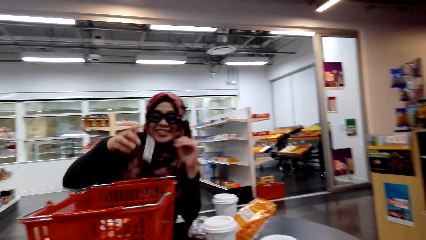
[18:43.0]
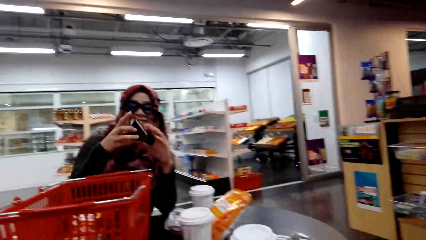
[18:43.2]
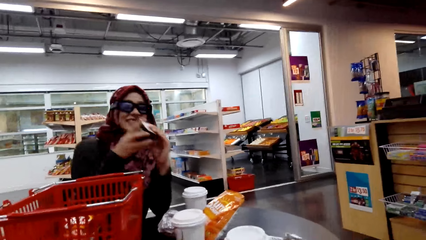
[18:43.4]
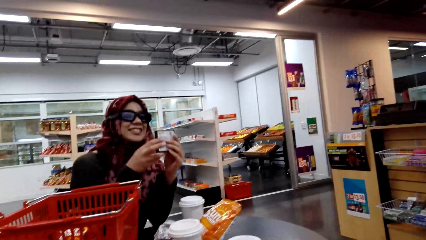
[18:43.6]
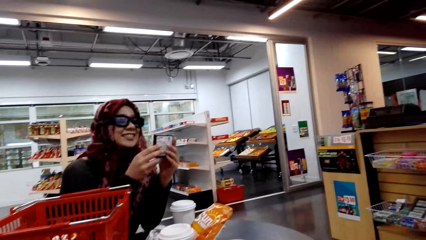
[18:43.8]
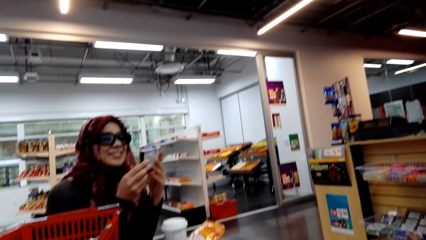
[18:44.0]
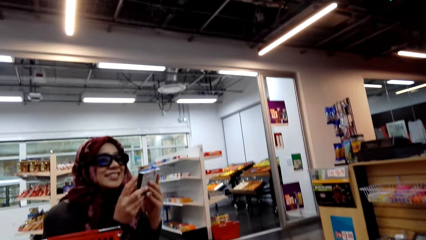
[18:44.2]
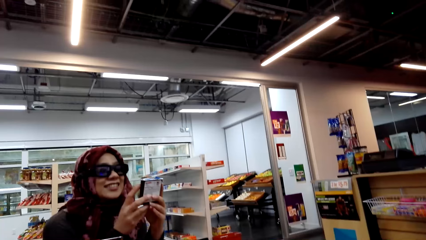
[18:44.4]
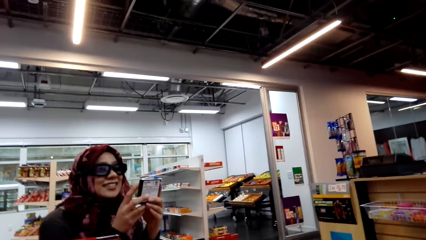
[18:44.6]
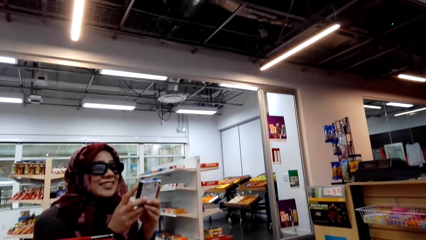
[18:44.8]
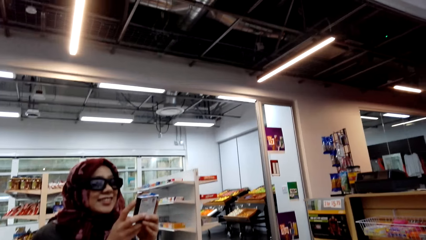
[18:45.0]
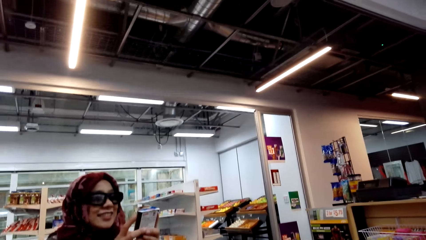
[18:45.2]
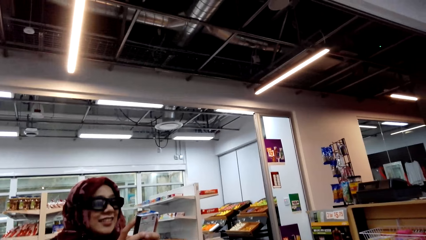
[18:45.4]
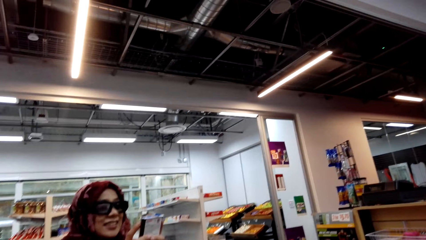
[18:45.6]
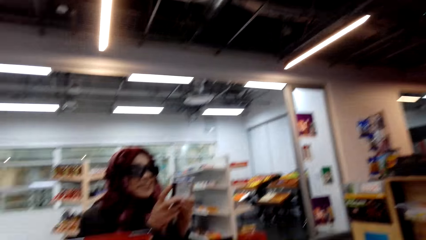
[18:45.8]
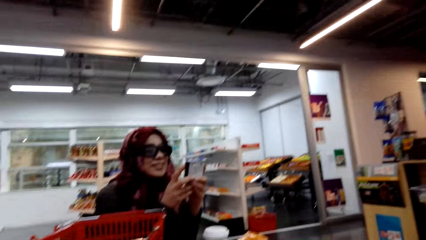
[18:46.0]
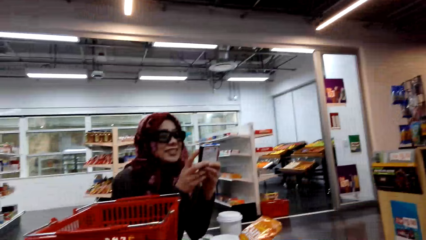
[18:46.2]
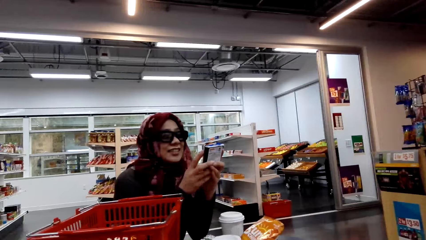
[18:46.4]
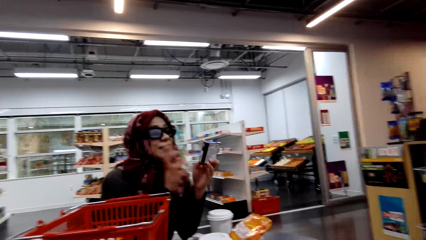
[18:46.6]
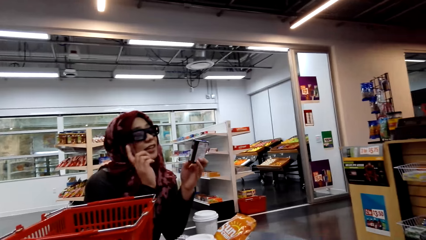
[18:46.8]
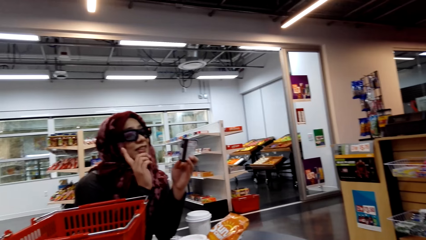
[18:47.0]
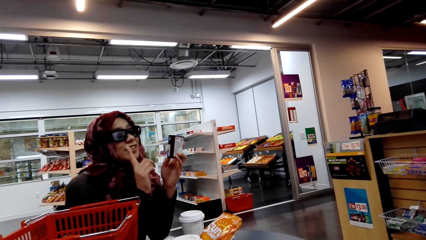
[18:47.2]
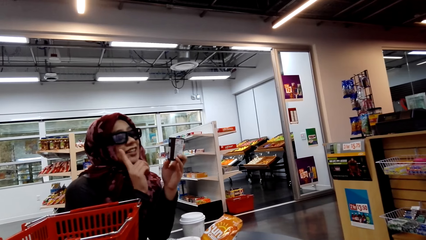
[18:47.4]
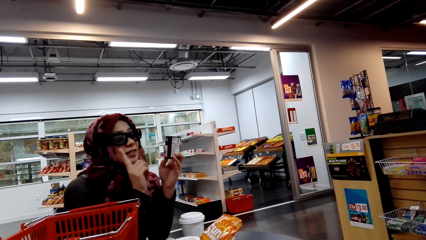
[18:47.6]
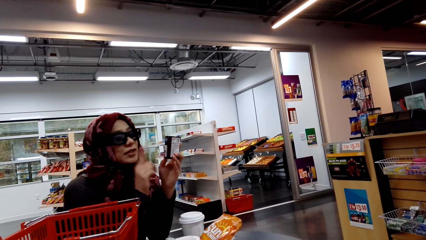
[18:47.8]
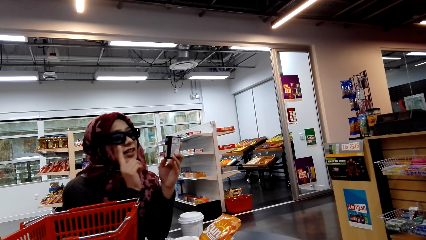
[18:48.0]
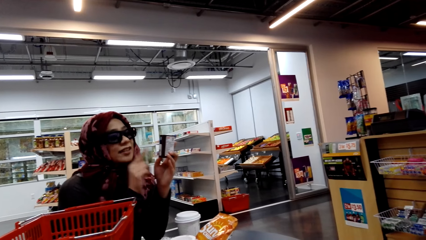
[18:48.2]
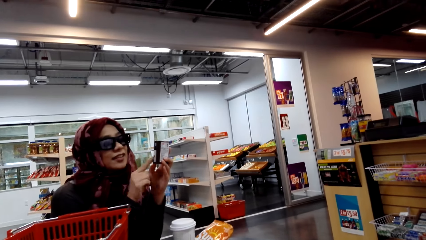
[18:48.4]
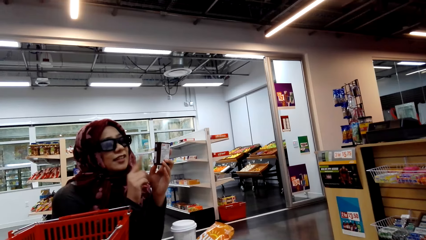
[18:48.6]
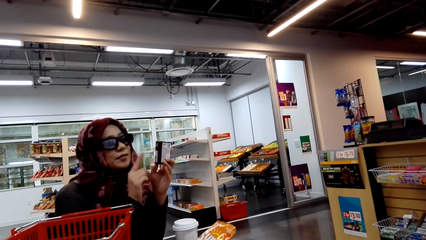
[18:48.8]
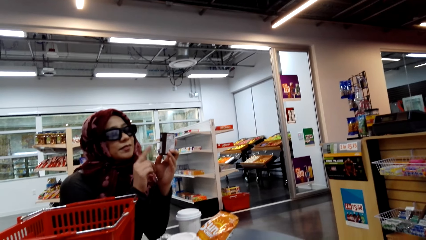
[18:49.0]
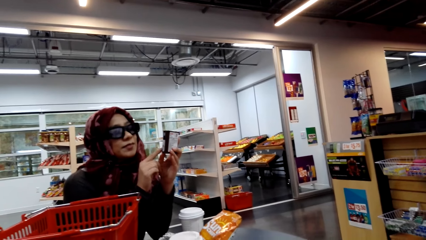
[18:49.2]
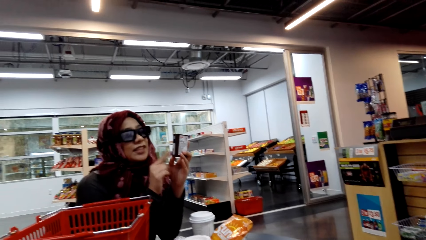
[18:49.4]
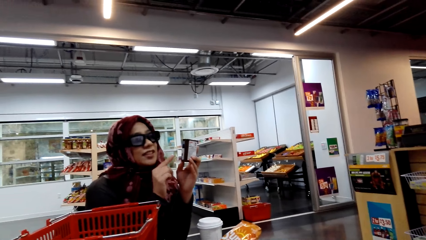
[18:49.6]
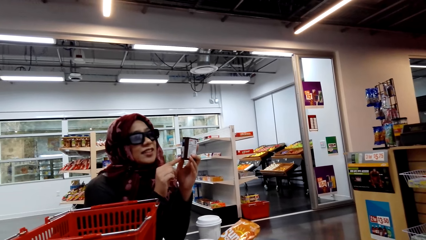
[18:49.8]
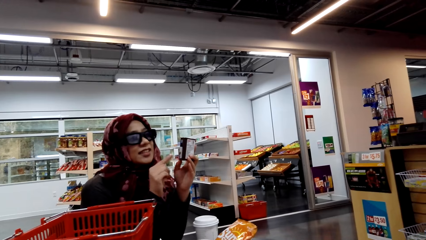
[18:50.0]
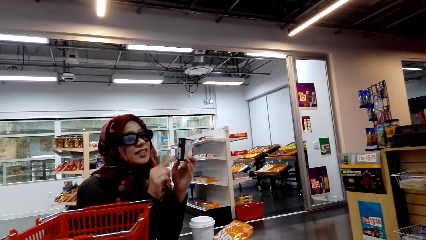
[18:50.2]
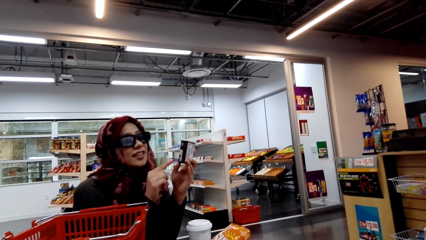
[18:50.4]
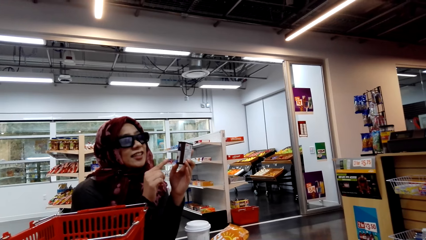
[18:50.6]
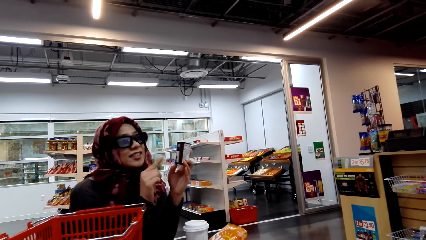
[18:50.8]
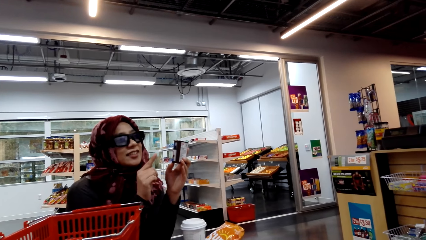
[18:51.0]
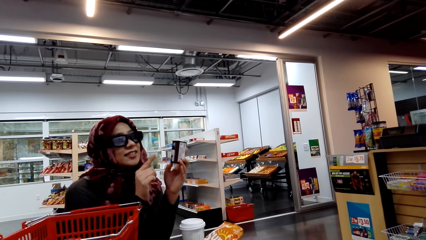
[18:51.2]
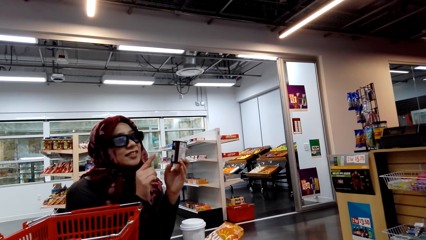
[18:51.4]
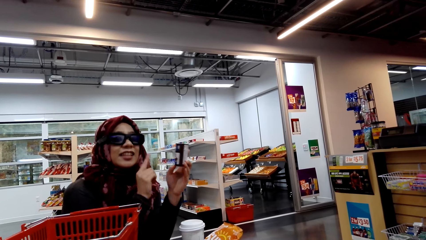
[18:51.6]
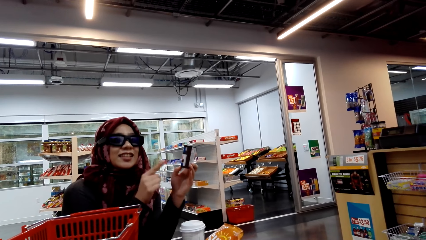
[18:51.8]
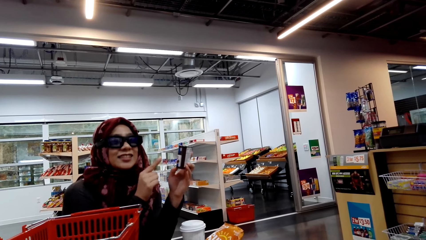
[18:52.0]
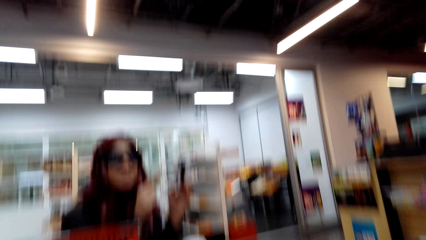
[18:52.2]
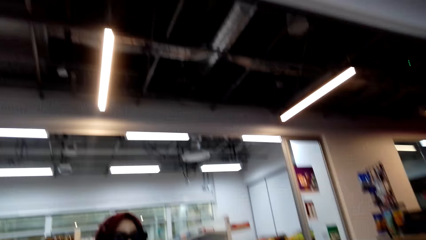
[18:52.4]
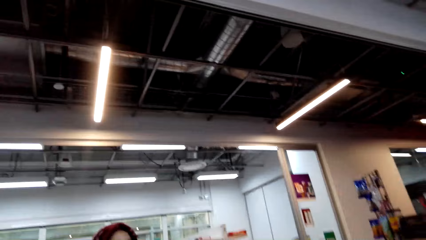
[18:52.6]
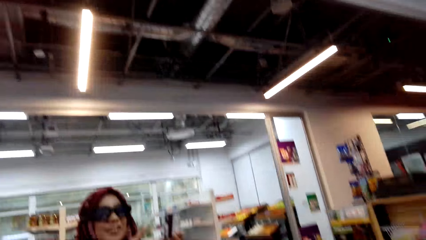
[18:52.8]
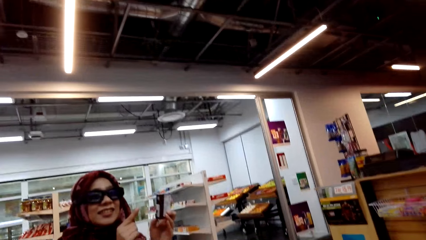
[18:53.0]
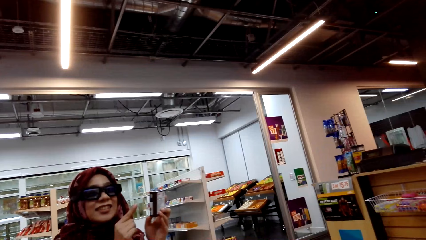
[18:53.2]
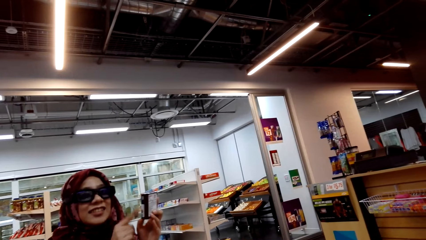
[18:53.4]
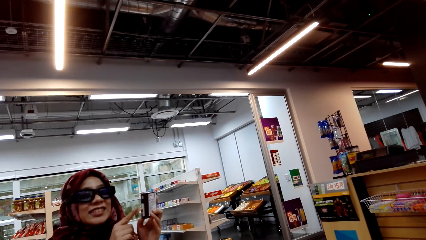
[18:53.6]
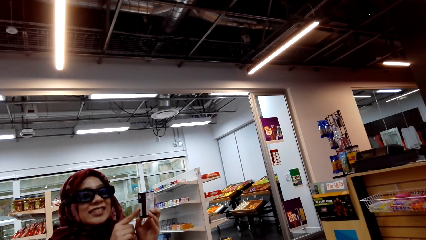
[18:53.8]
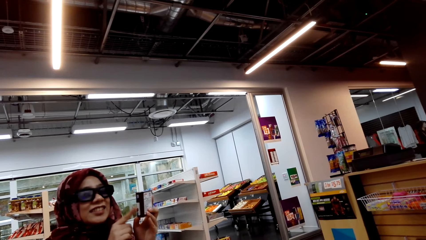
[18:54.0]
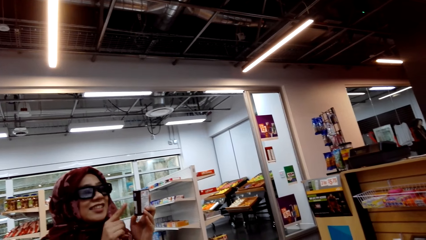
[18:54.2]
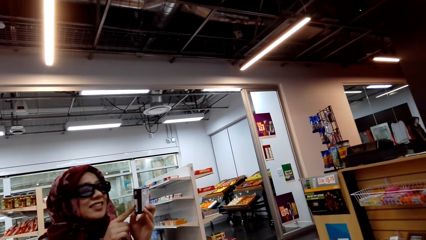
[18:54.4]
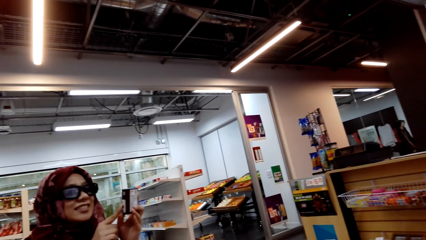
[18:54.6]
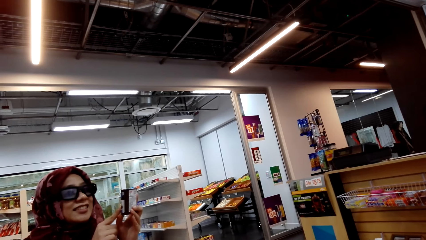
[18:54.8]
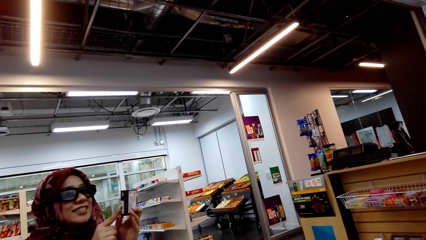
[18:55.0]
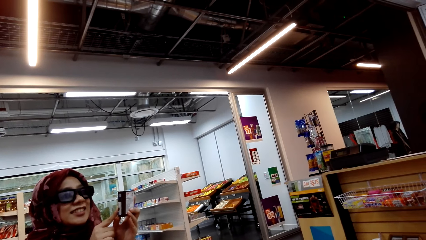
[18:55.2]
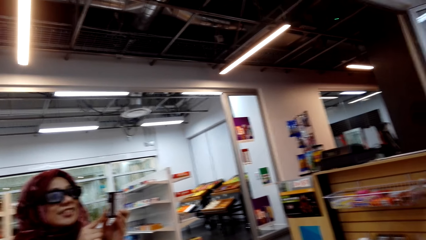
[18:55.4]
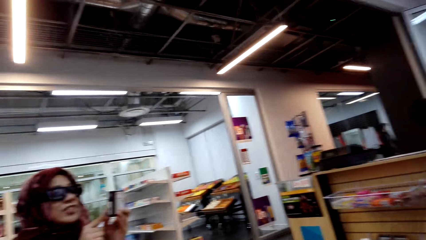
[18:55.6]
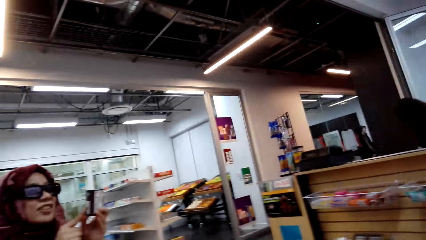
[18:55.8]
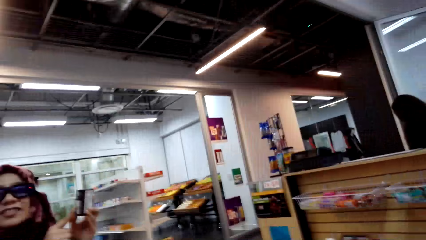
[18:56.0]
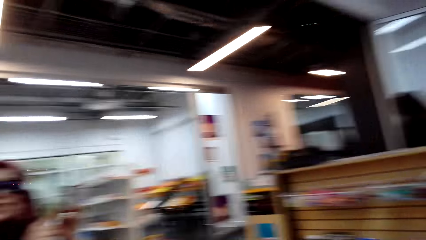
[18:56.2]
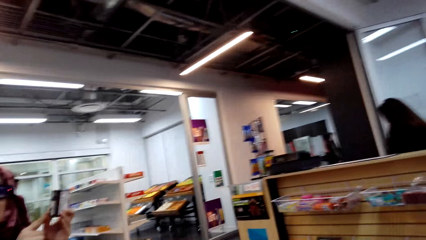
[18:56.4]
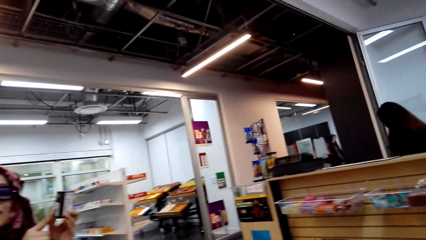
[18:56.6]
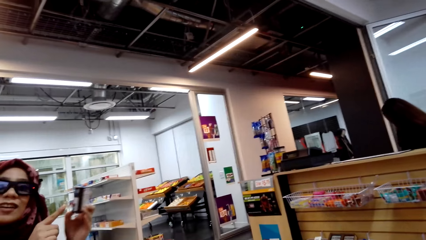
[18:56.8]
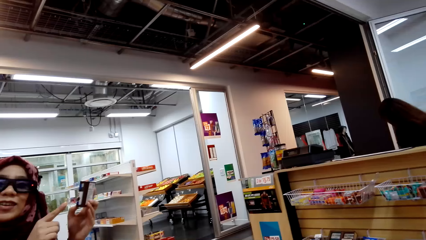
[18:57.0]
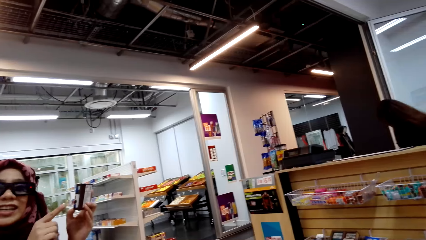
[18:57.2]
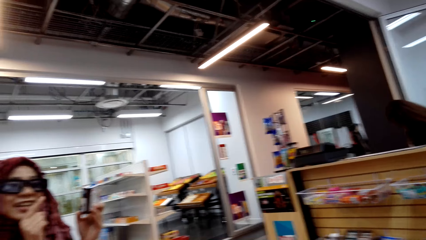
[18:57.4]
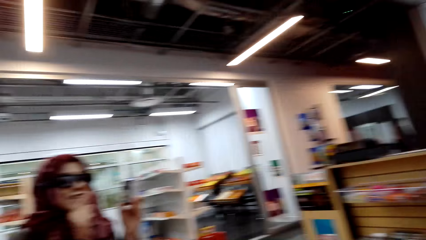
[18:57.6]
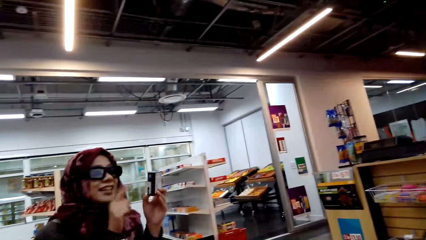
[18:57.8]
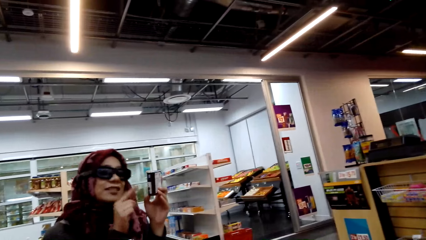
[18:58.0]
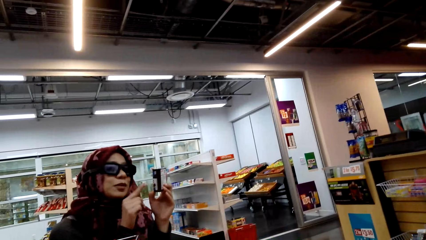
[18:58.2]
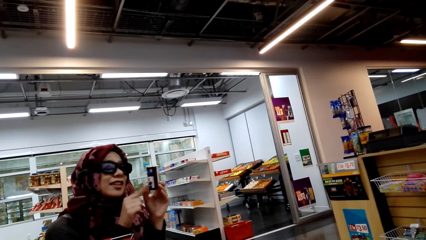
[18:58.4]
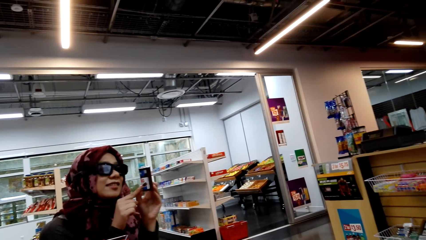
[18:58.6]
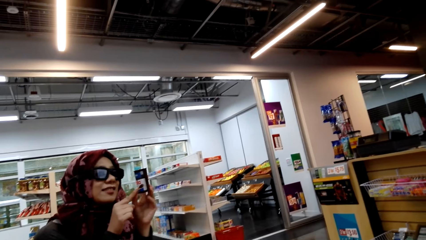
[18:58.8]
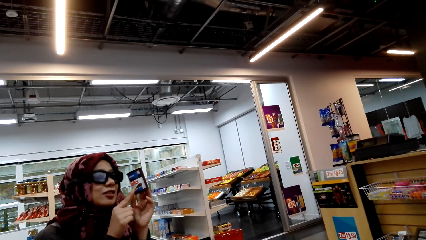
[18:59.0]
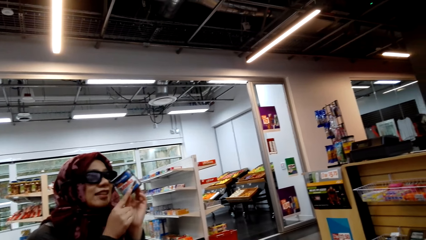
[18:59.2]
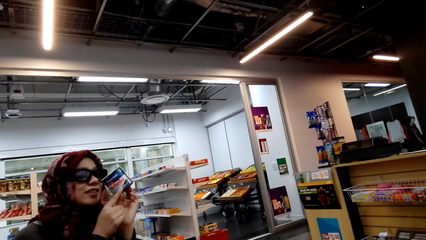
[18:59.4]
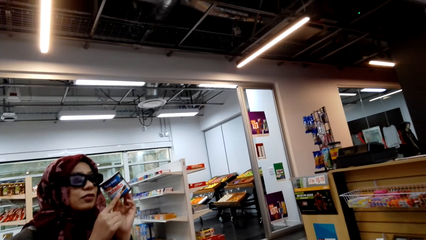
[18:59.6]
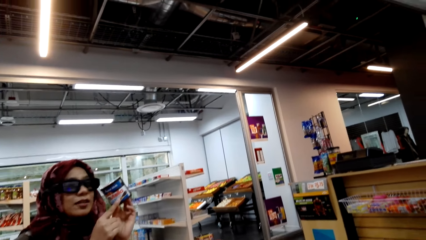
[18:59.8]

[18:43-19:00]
A woman picks something from the bucket. The woman touches something. The camera wearer looks at the woman. The woman stares at something. The woman converses with the camera wearer. The camera wearer converses with the woman. They converse with the woman. They look around the supermarket. The woman converses with the camera wearer.
